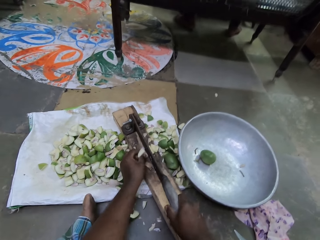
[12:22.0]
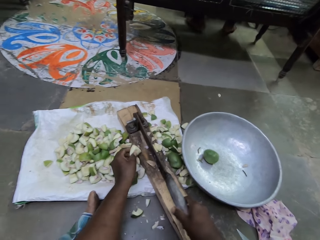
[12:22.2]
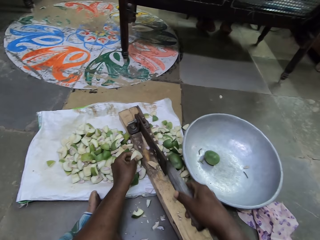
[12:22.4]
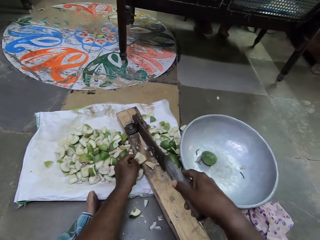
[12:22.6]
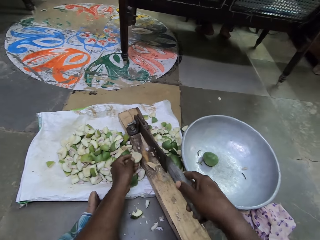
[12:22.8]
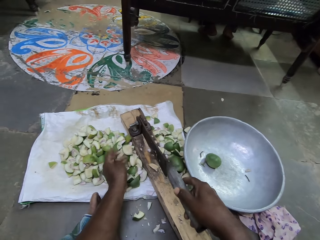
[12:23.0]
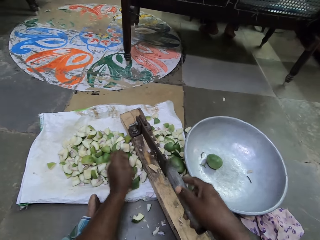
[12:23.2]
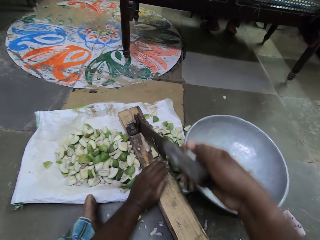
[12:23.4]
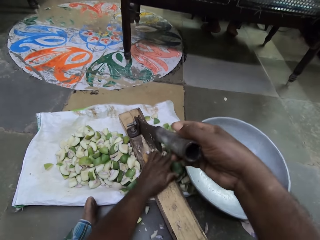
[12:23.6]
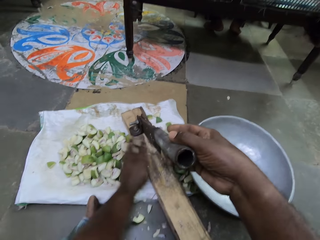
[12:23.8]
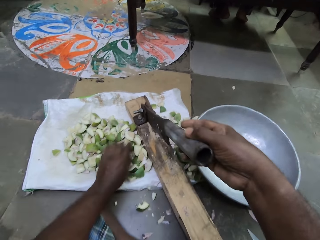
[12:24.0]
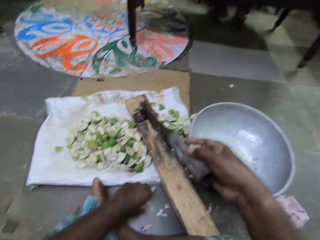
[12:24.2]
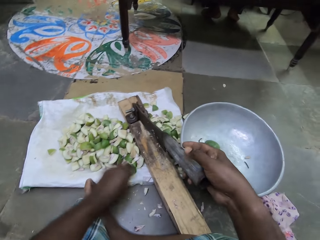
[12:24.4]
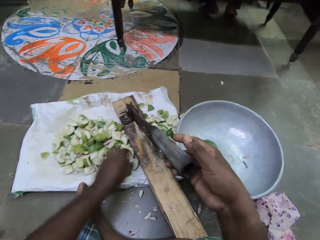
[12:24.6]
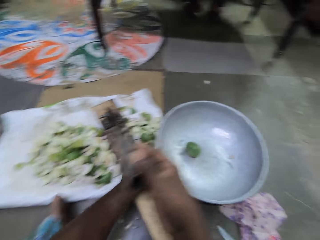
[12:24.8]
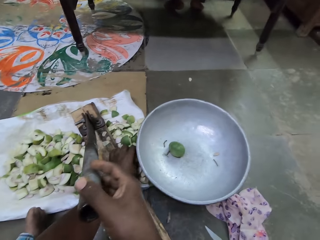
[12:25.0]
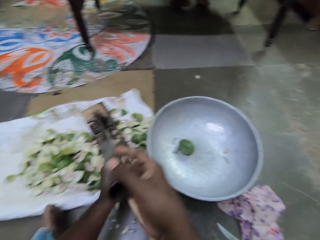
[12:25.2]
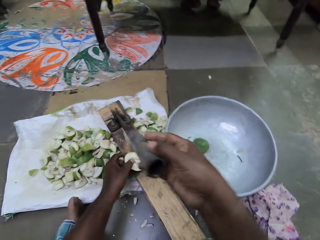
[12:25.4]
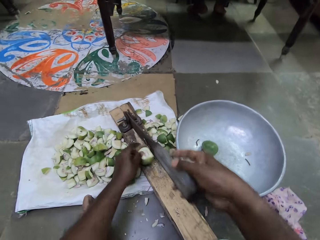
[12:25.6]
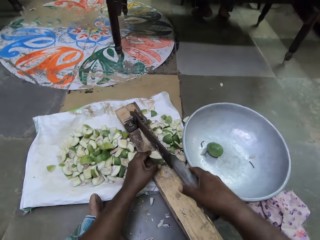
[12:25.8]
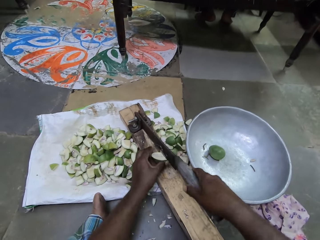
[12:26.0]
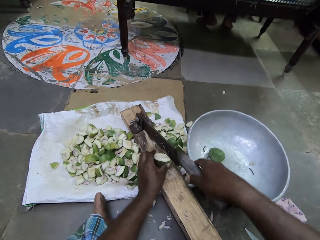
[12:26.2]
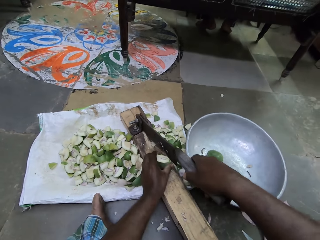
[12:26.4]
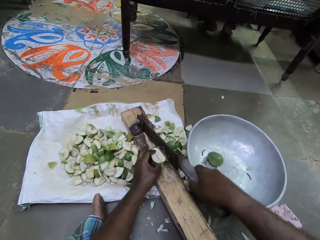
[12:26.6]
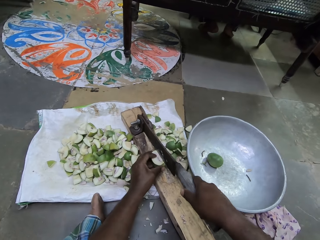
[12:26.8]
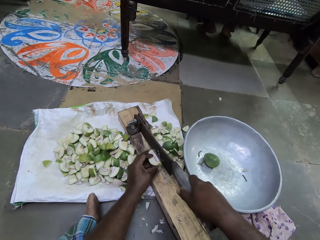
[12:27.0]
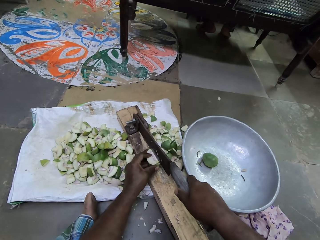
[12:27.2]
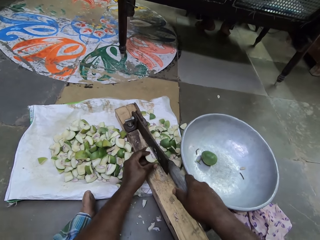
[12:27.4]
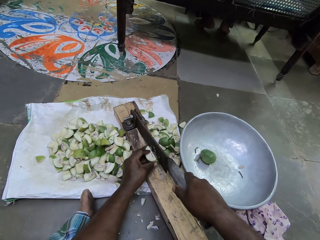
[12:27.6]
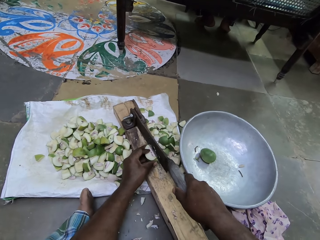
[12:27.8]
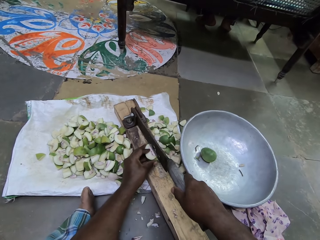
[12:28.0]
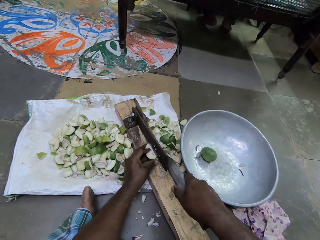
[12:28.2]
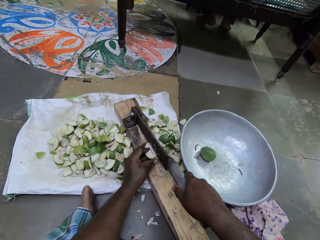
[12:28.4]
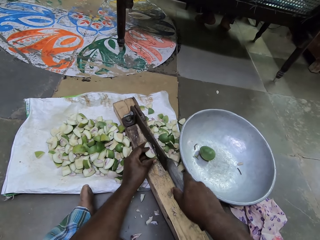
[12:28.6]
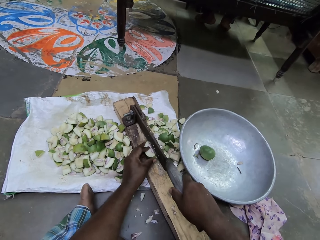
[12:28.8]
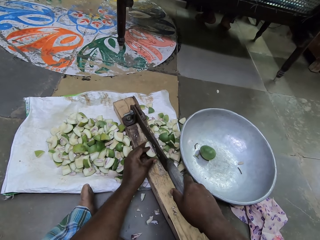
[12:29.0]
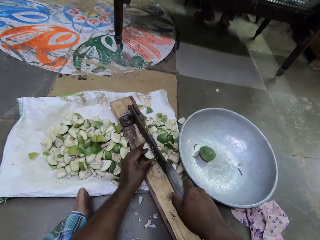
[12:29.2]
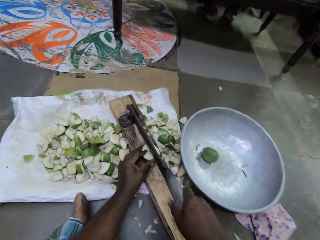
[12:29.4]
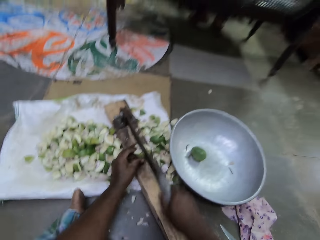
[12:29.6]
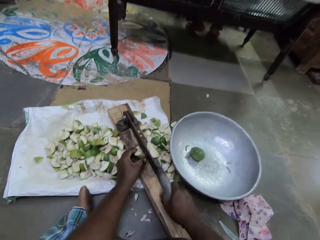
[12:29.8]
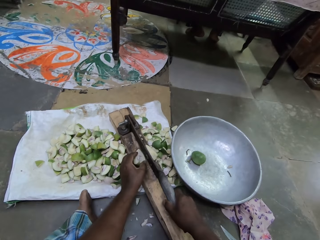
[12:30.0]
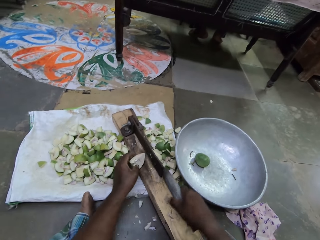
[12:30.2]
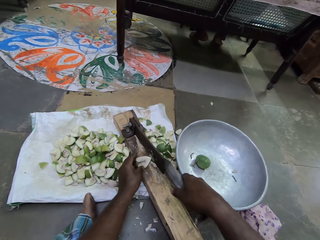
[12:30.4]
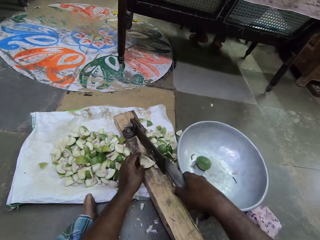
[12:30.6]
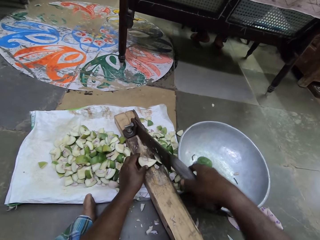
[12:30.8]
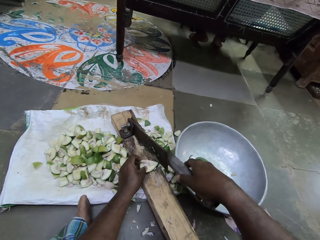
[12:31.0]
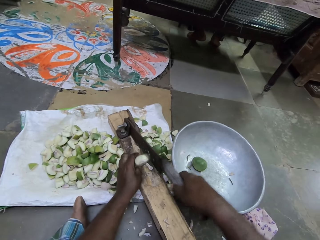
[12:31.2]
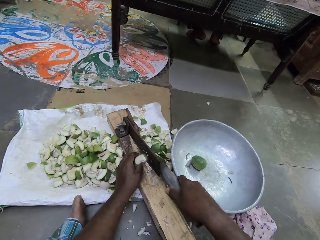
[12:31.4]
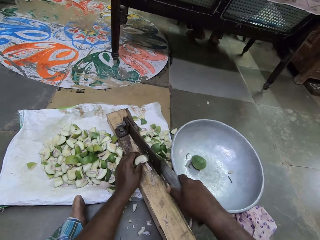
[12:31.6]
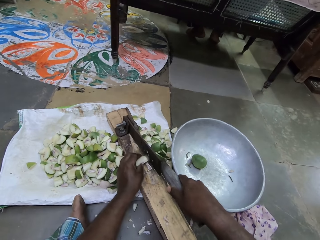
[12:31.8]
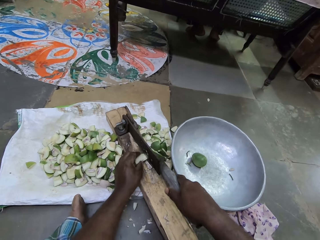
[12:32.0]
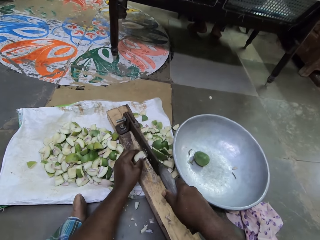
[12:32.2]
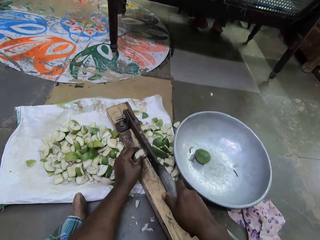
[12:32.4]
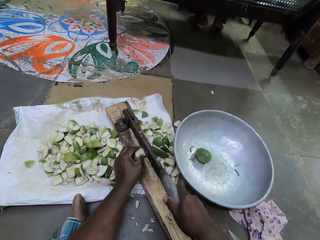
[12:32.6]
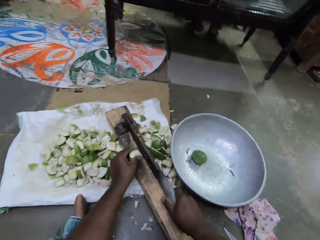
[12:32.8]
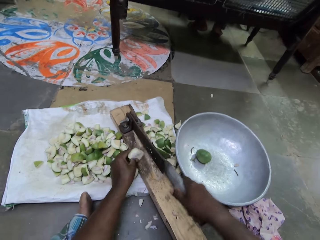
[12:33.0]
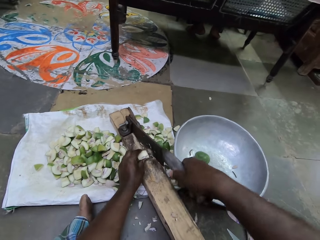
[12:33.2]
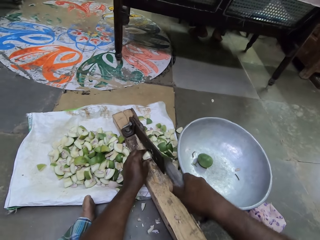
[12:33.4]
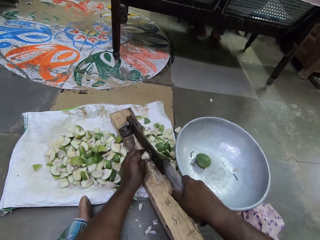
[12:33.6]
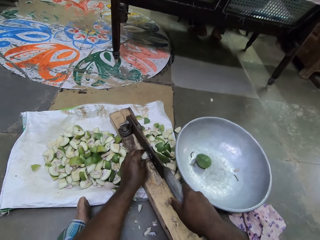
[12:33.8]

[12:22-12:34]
The camera wearer puts the mango or pear piece with the rest. She pushes mango pieces with her left hand. She removes pieces of pear on the clever cutter with her left hand. She picks a cut portion of the pear on the ground with her left hand. She places the cut portion of the pear in her left hand in the clever cutter. She slices the cut portion of the pear in her left hand with the clever cutter with her right hand.

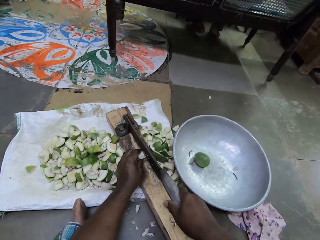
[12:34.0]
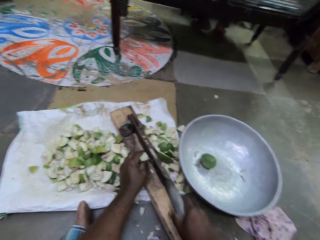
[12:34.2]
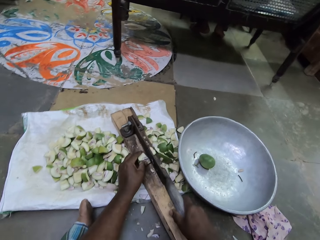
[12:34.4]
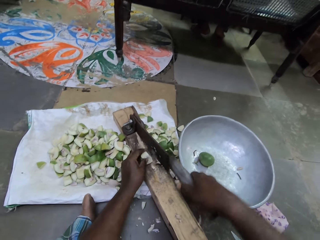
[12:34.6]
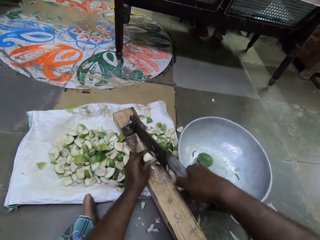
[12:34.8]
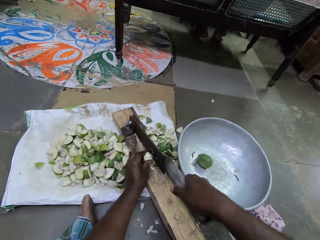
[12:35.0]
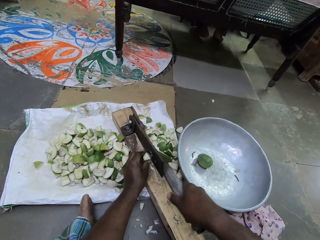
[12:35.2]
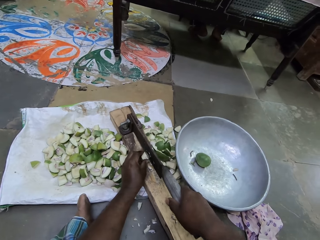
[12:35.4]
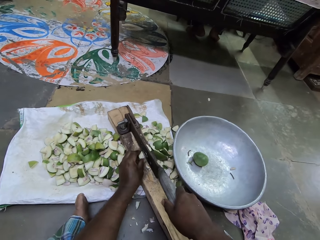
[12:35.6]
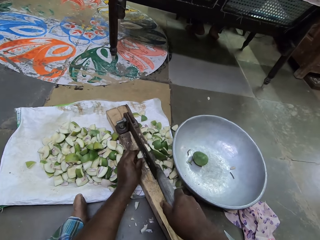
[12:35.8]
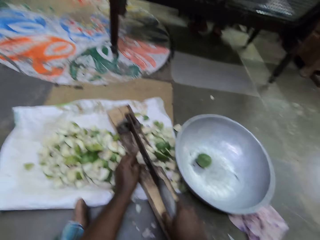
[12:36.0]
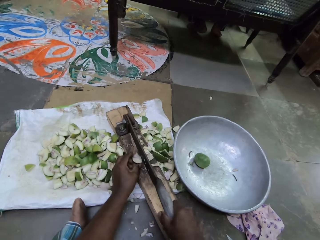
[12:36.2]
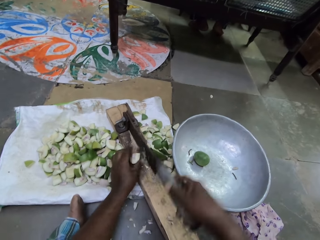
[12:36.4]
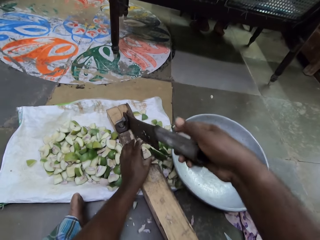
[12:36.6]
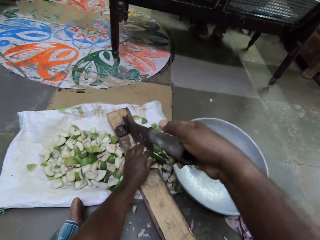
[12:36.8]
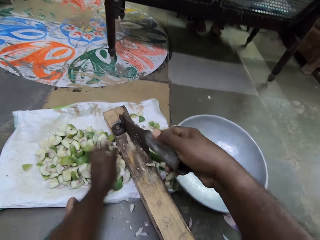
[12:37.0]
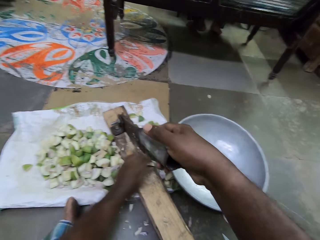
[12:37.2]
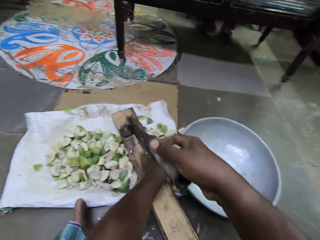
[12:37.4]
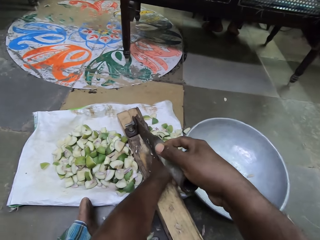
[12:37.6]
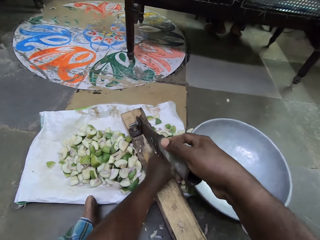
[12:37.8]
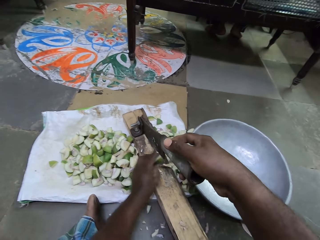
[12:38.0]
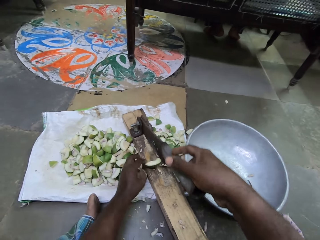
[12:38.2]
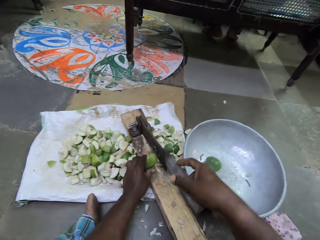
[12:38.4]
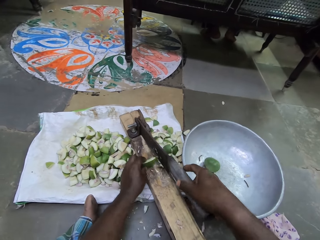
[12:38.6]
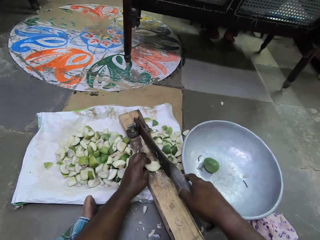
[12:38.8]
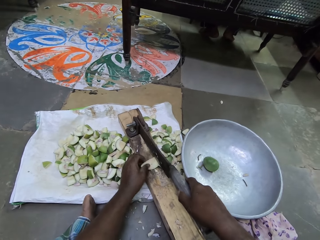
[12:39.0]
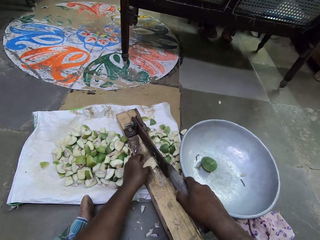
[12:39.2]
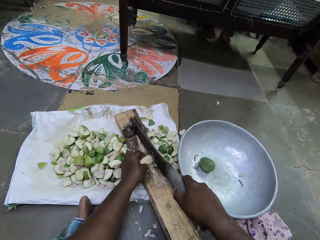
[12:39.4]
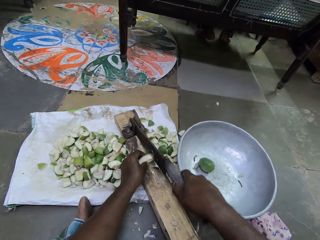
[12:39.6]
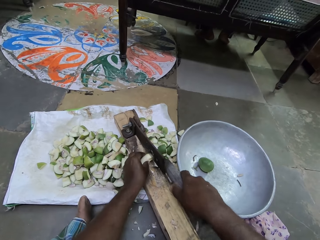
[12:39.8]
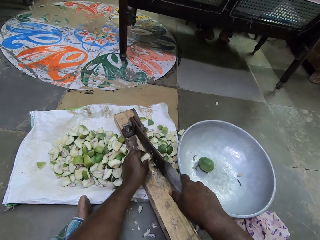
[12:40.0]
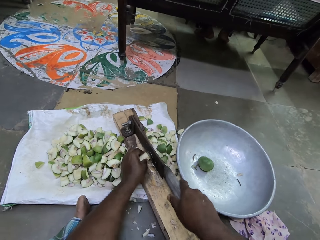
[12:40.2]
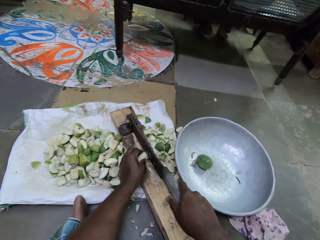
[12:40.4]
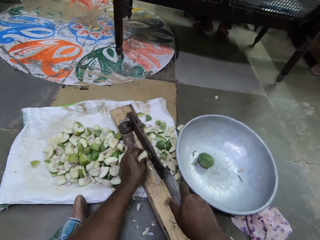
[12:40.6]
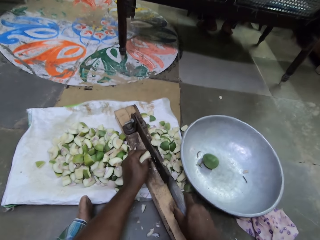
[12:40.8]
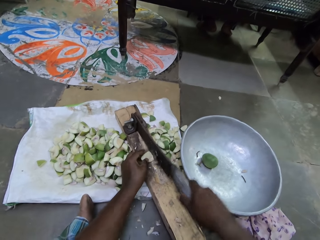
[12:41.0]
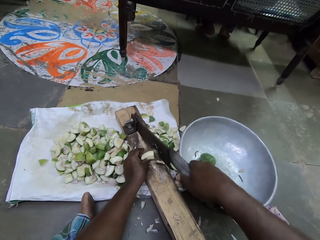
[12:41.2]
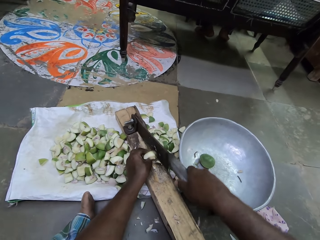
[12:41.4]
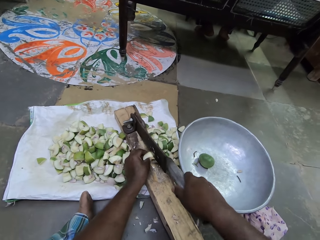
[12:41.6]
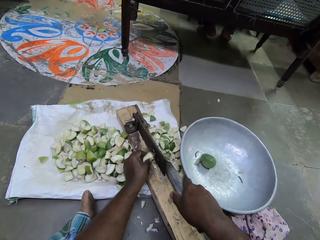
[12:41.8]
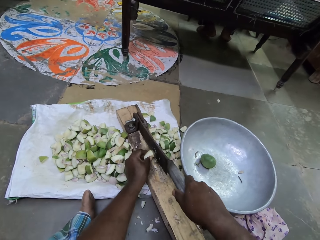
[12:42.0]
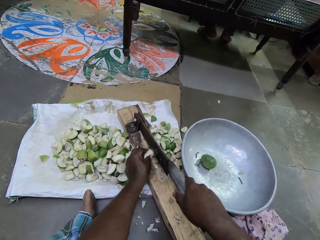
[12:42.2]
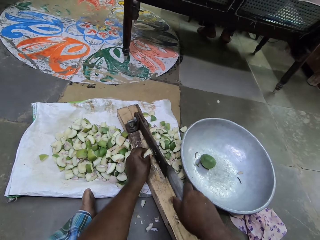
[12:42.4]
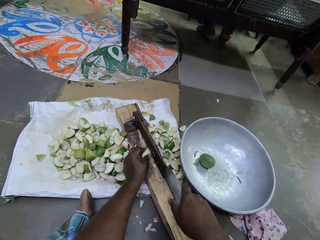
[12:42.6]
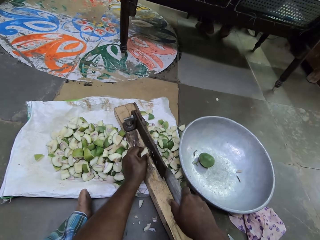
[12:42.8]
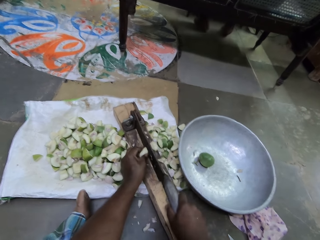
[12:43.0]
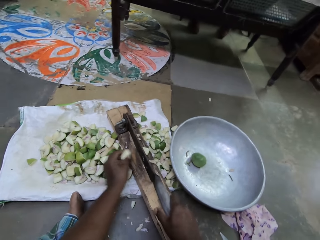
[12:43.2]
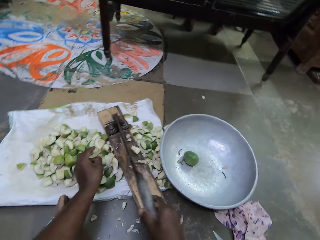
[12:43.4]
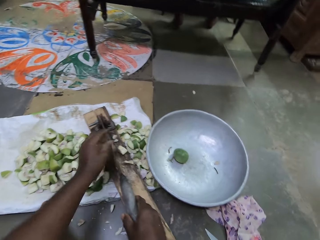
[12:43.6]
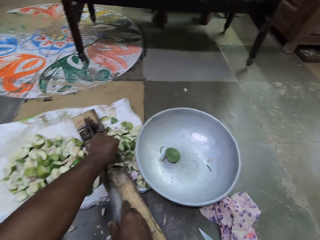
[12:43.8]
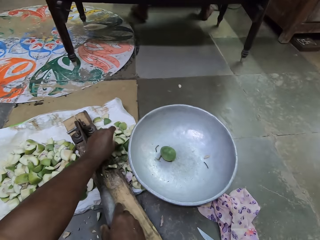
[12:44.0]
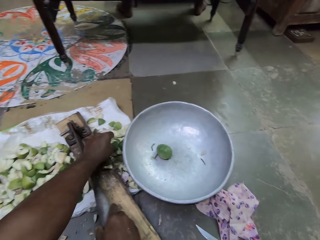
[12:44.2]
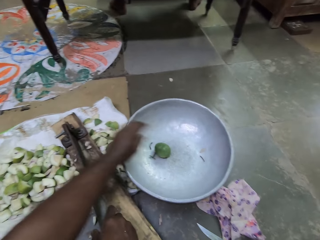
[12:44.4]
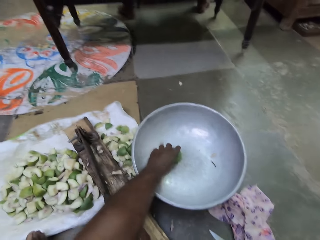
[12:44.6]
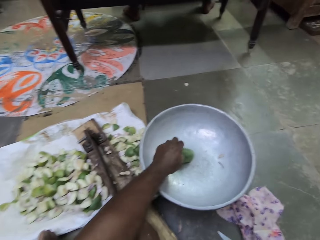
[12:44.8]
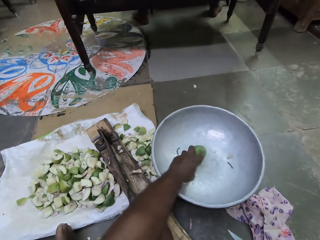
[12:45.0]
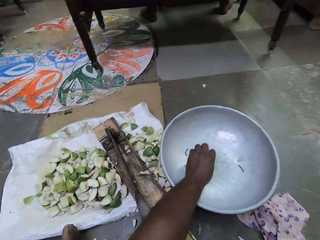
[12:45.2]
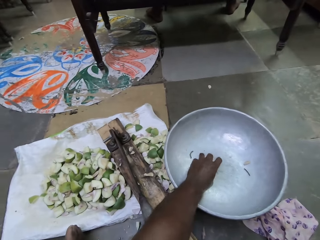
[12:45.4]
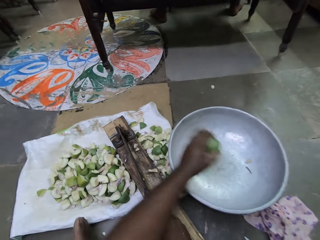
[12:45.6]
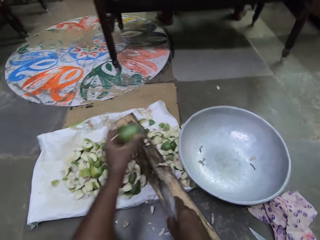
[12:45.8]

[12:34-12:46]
The camera wearer pushes mango or pear pieces with the rest. She removes pieces of pear on the clever cutter with her left hand. She picks a cut portion of the pear on the ground with her left hand. She places the cut portion of the pear in her left hand in the clever cutter. She slices the cut portion of the pear in her left hand with the clever cutter with her right hand. She puts a mango piece with the rest. She removes a cut portion of pear on the clever cutter with her left hand. She puts a mango piece with the rest again. She picks a pear in the container on the ground with her left hand.
